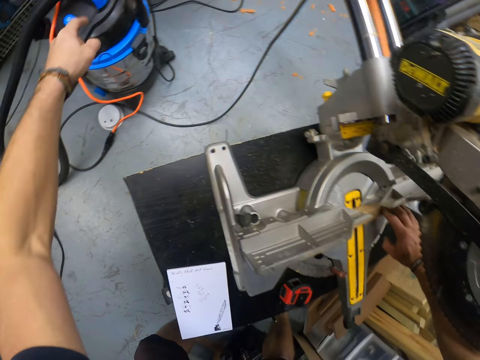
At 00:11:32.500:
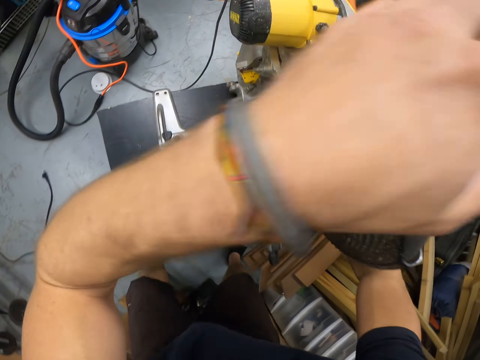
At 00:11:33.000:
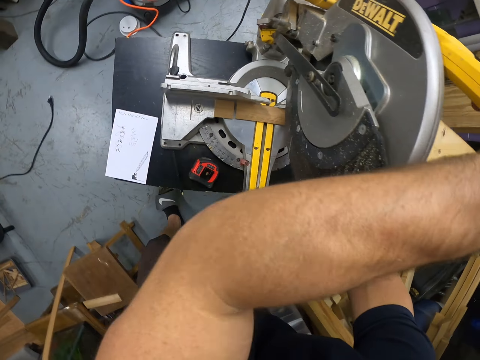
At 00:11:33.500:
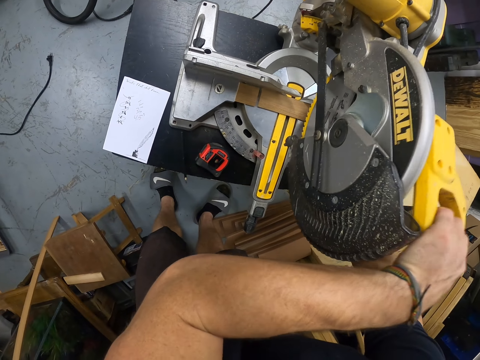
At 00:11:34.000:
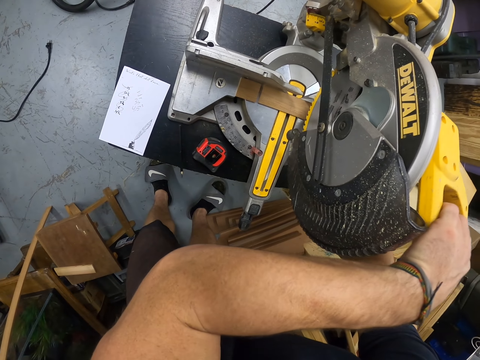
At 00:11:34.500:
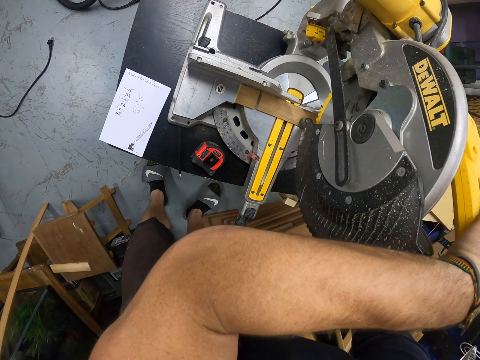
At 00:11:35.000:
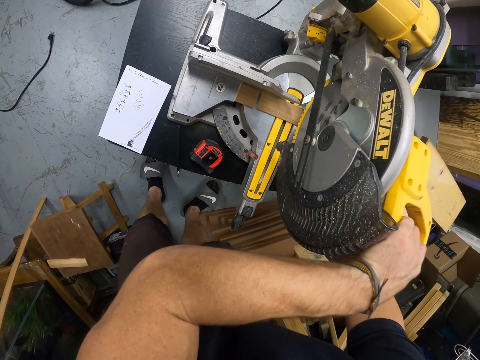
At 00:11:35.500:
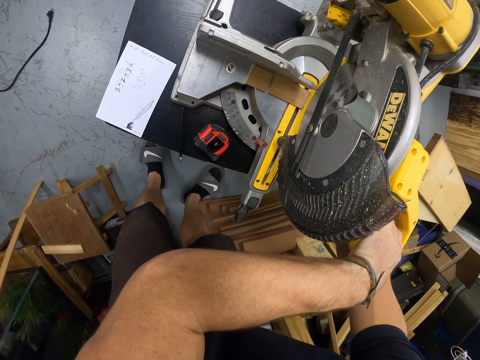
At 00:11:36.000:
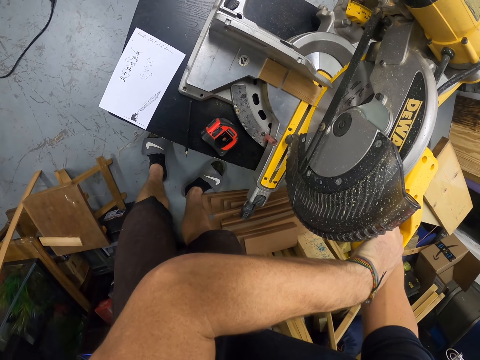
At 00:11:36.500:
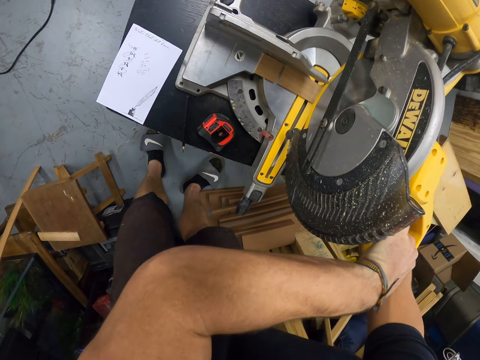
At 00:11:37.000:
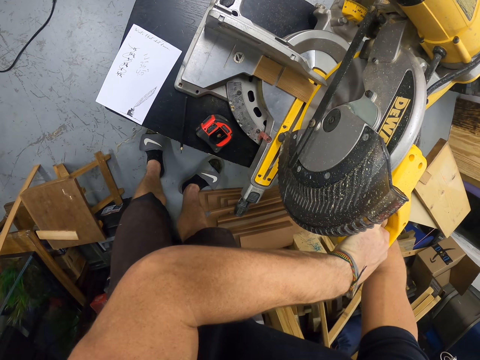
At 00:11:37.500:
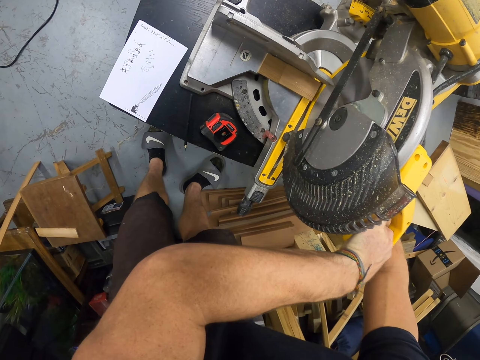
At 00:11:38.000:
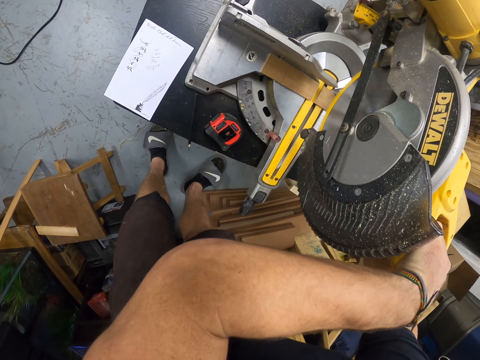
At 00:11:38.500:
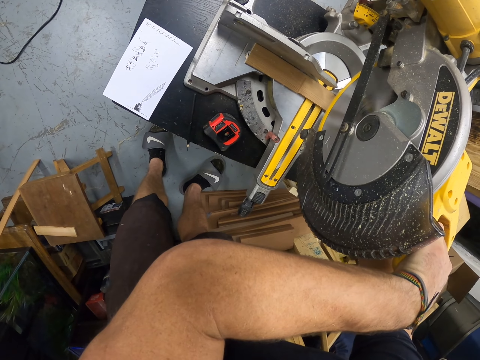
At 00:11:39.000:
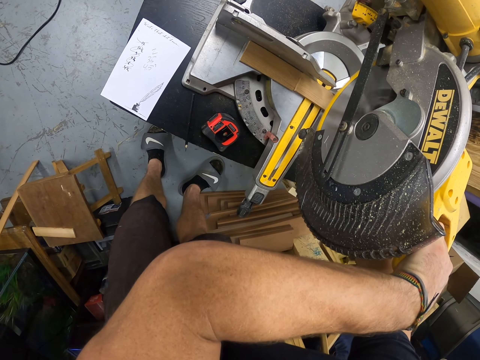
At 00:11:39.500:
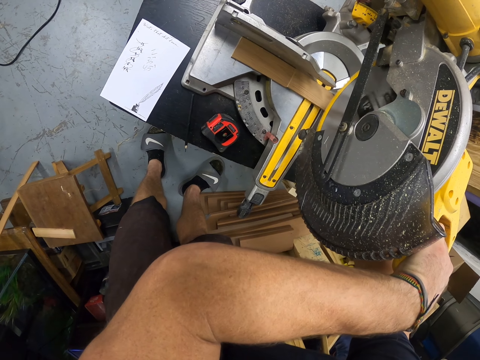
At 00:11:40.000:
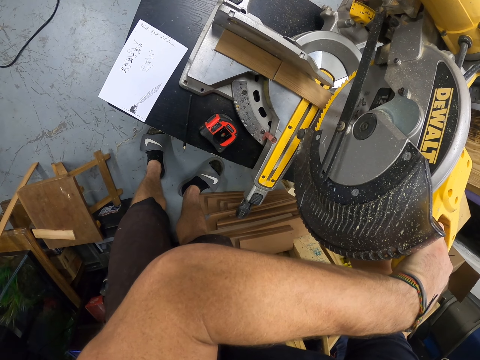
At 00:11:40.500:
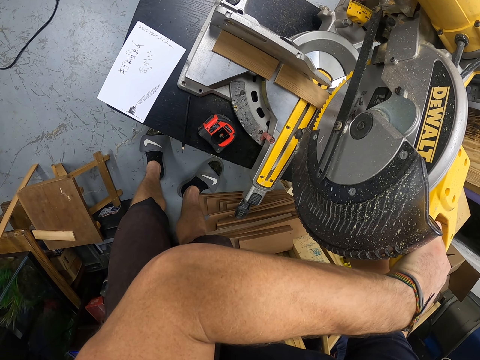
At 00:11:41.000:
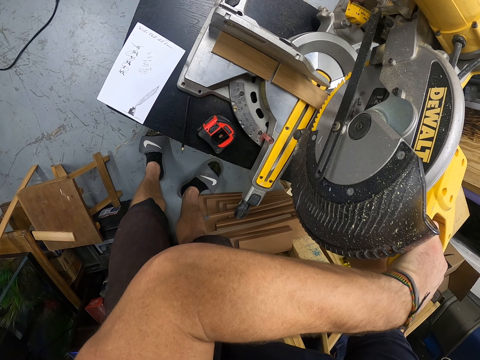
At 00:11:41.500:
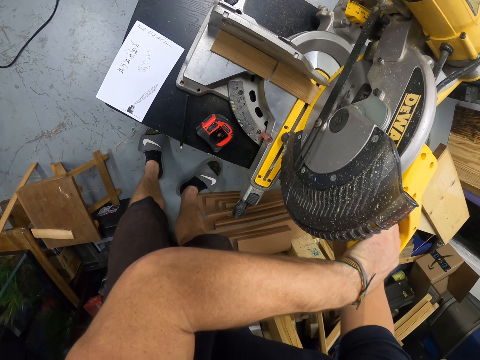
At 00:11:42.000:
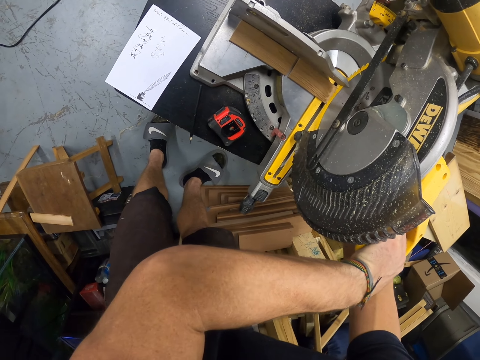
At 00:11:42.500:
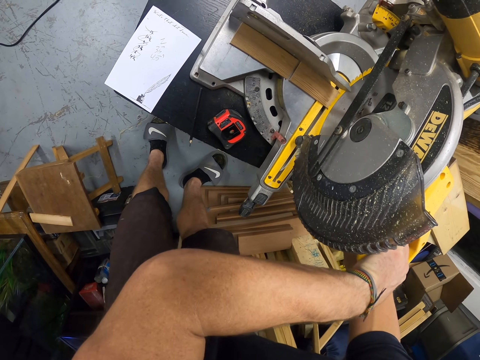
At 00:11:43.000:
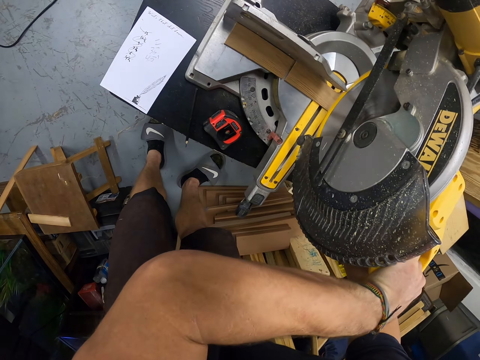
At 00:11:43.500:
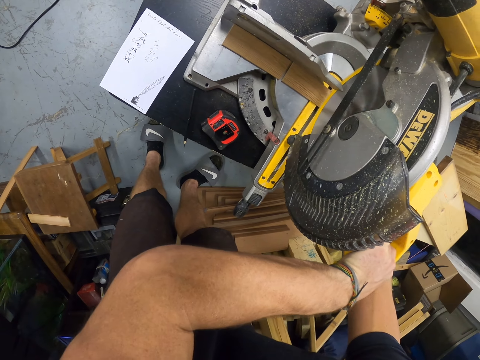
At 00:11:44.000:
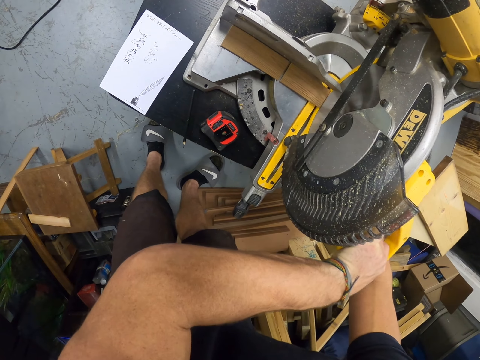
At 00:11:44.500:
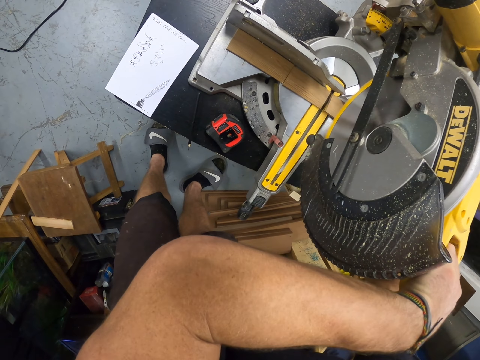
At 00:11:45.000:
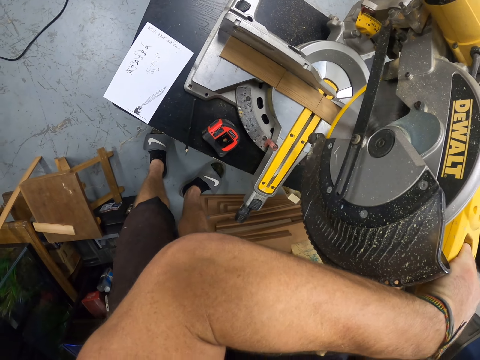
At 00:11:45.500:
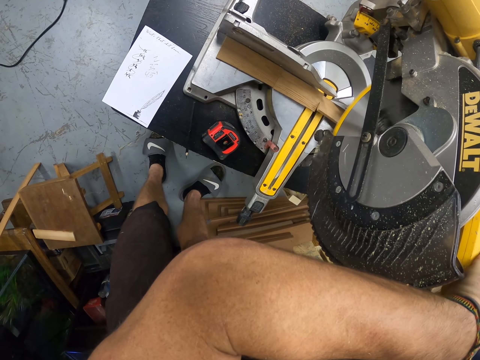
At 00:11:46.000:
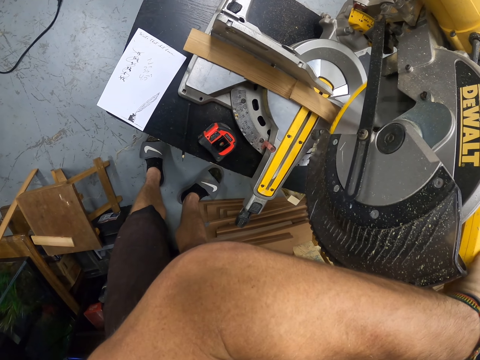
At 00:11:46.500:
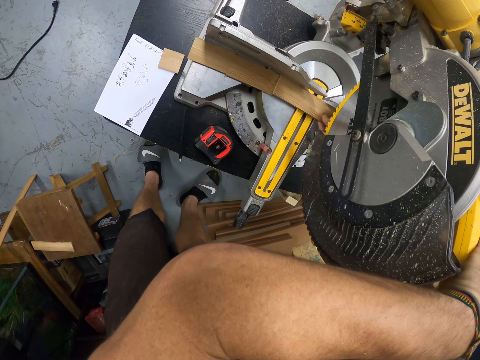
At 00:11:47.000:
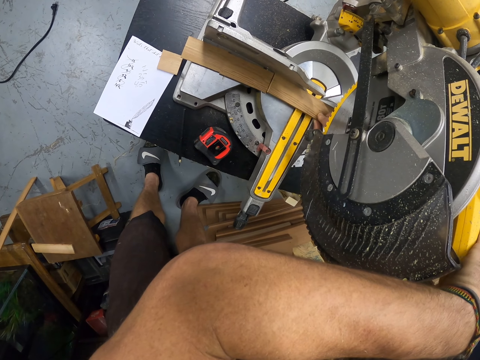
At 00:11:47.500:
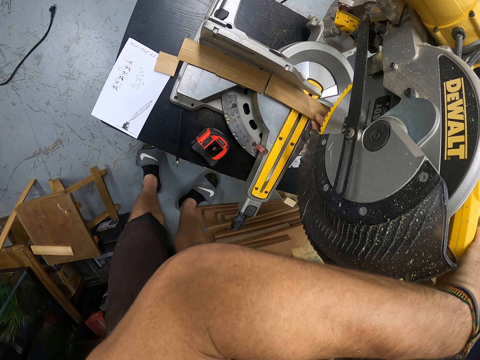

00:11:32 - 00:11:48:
The camera wearer turns off the vacuum cleaner with his left hand. He presses a button on the vacuum cleaner. He holds the circular saw with his left hand. He cuts the piece of wood on the circular saw with the circular saw with his left hand. He moves the piece of wood on the circular saw with his right hand. He cuts the piece of wood on the circular saw with the circular saw with his left hand. He moves the piece of wood on the circular saw with his right hand.

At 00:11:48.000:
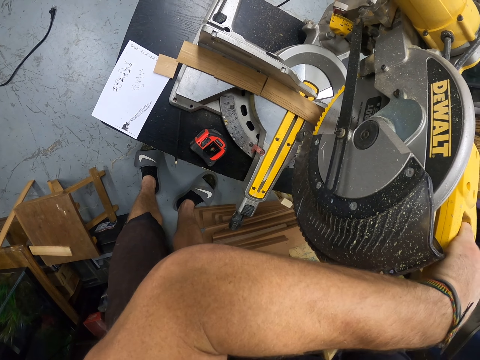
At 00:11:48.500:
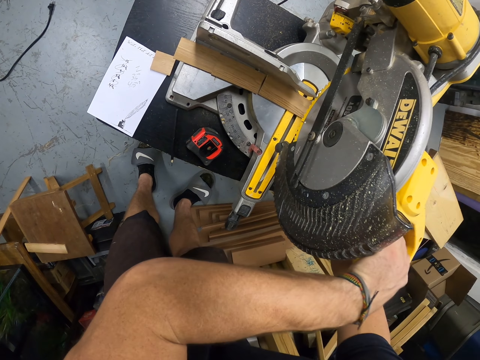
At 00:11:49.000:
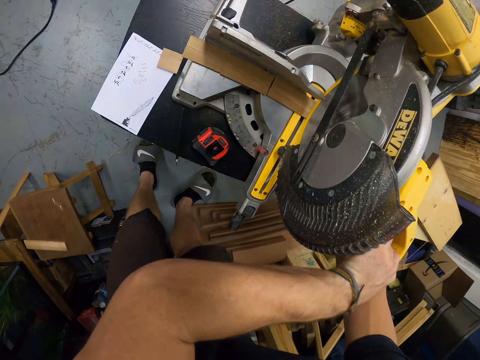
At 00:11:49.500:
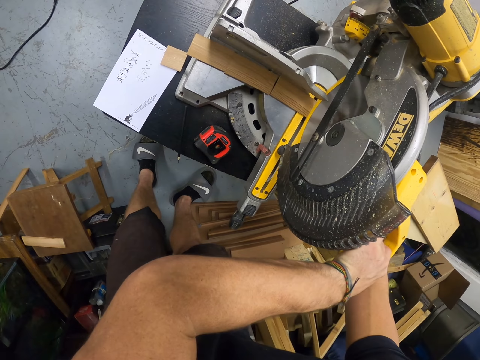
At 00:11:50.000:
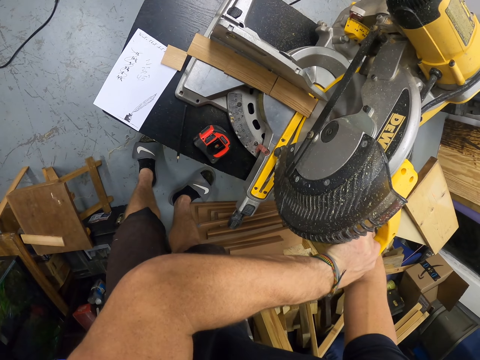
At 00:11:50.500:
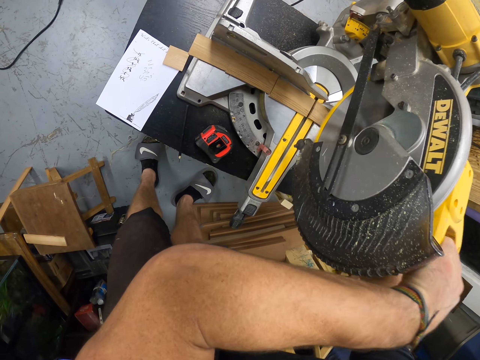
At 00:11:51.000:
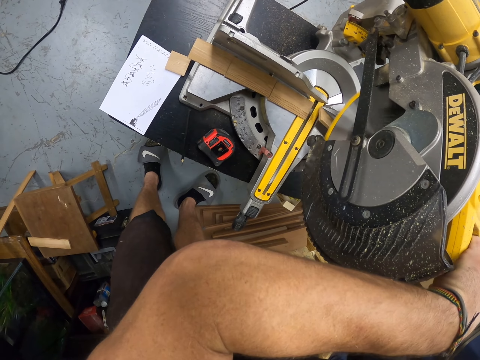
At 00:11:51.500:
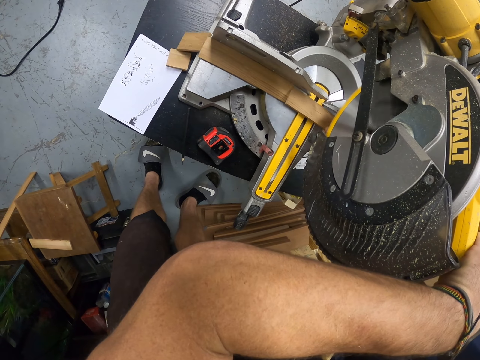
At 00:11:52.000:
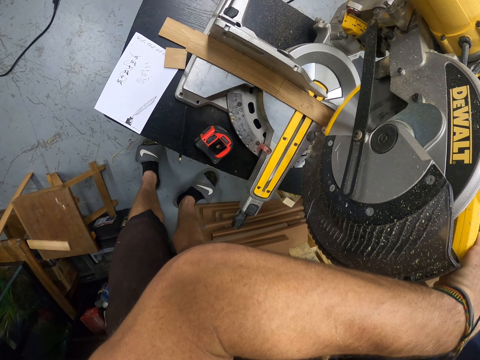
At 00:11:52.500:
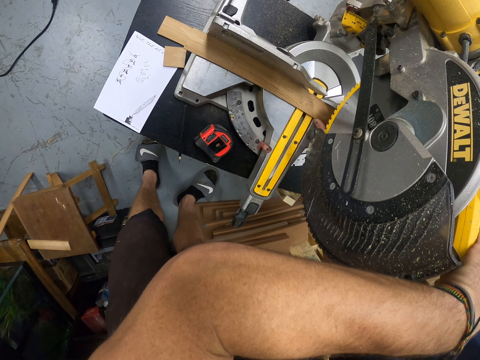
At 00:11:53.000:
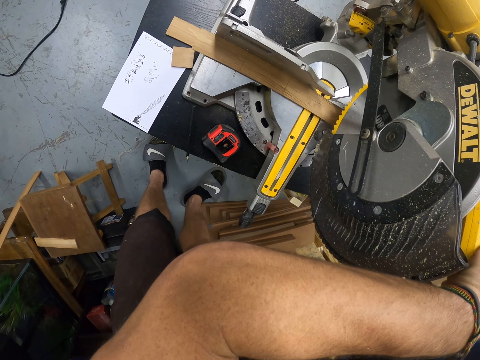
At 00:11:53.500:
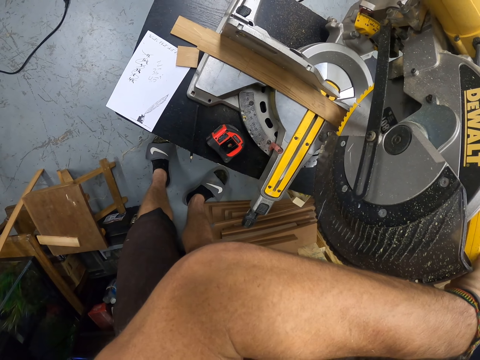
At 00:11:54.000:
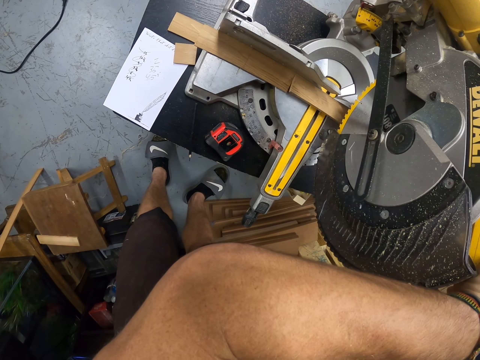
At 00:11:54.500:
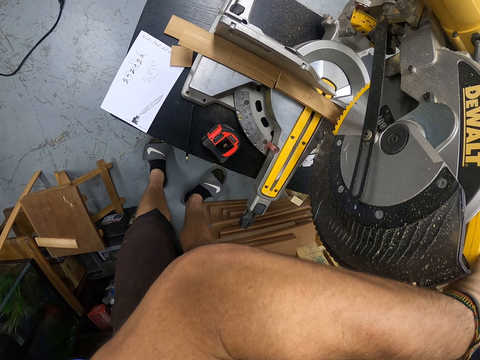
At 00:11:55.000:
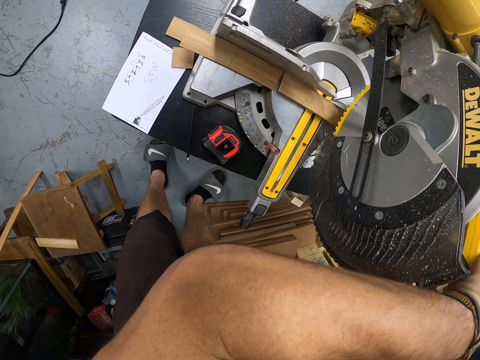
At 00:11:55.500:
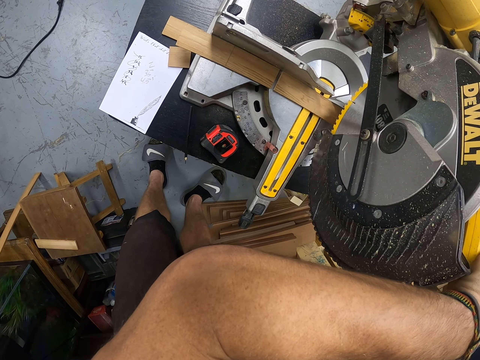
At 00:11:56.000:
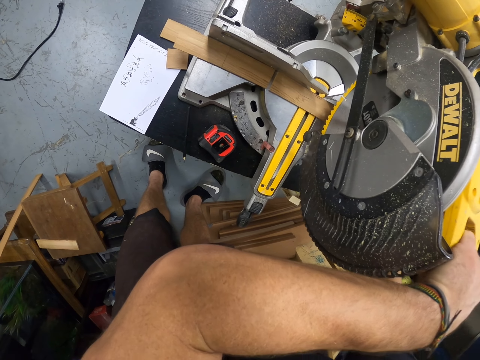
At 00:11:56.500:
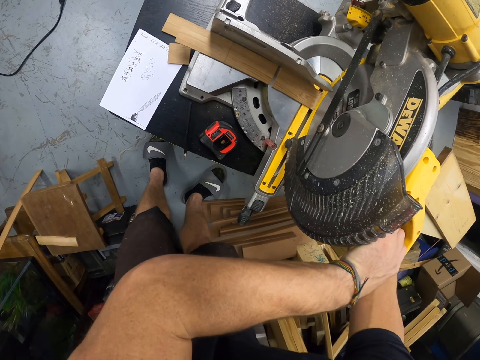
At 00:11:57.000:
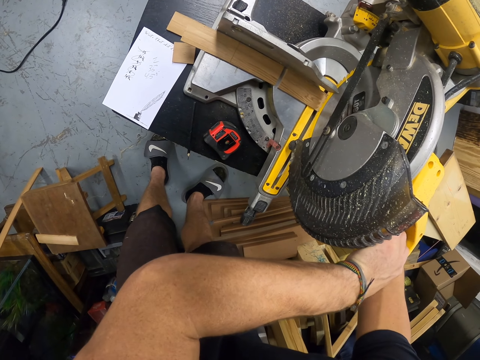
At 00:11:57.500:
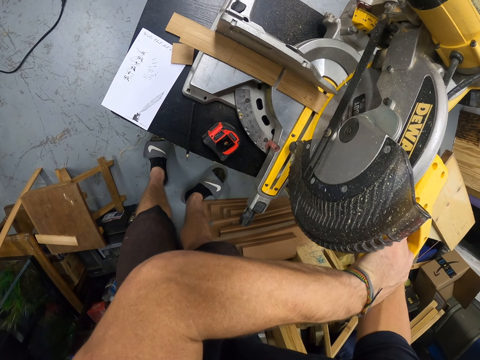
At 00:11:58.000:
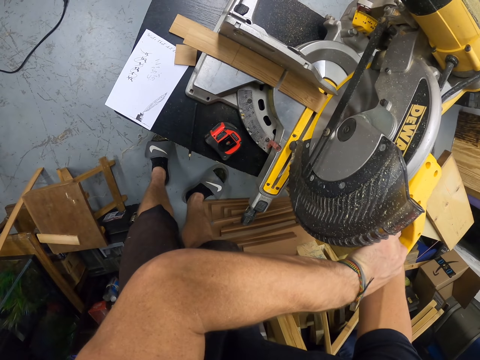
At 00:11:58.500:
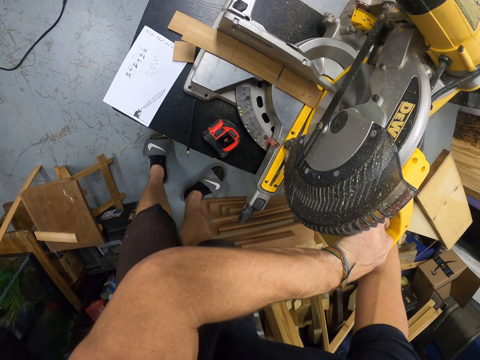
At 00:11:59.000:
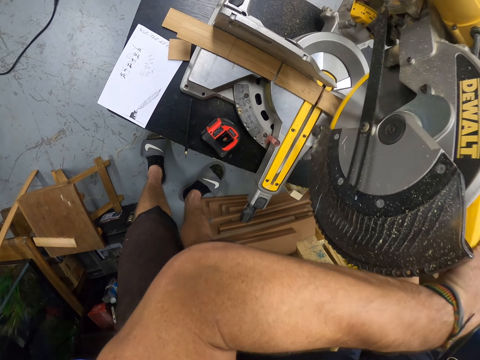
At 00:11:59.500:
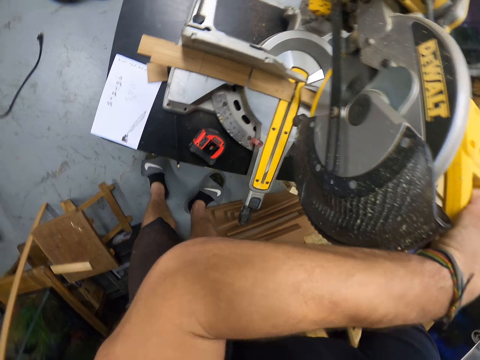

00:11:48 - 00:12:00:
The camera wearer cuts the piece of wood on the circular saw with the circular saw with his left hand. He moves the piece of wood on the circular saw with his right hand. He cuts the piece of wood on the circular saw with the circular saw with his left hand. He picks the piece of wood from the circular saw with his right hand.
